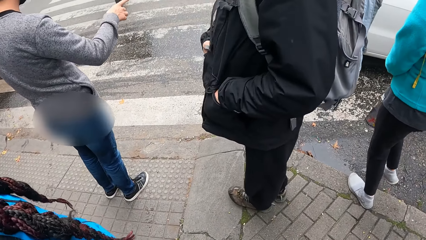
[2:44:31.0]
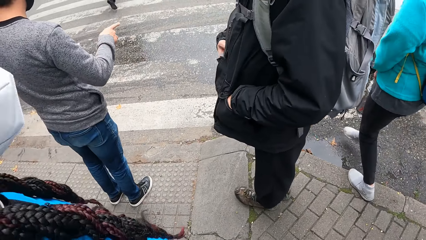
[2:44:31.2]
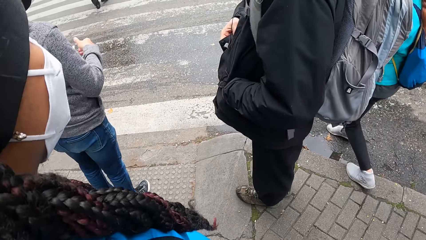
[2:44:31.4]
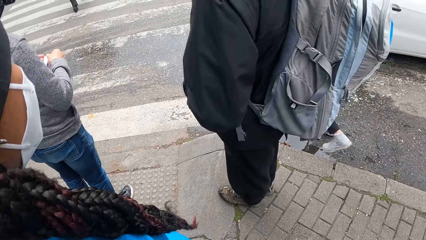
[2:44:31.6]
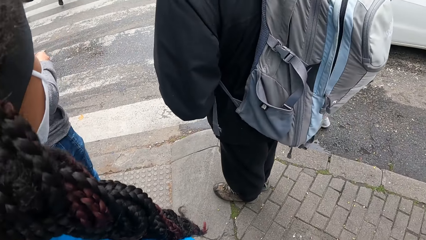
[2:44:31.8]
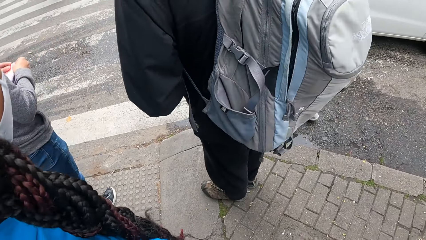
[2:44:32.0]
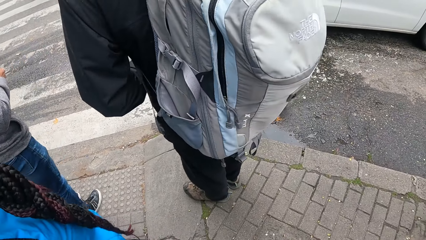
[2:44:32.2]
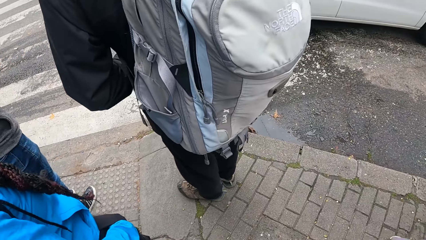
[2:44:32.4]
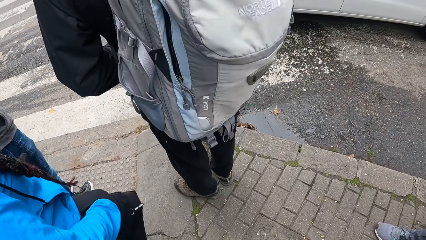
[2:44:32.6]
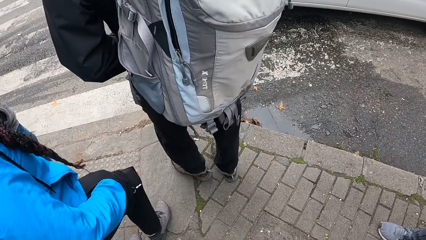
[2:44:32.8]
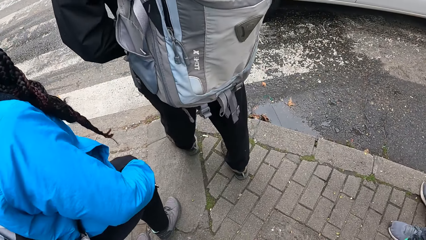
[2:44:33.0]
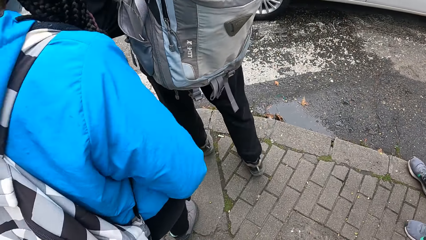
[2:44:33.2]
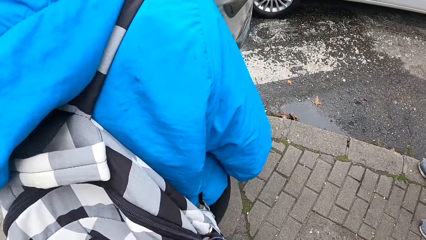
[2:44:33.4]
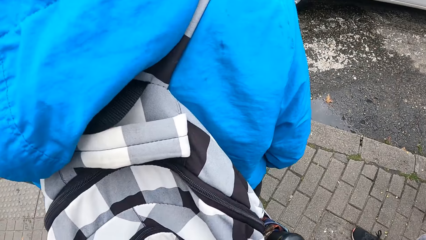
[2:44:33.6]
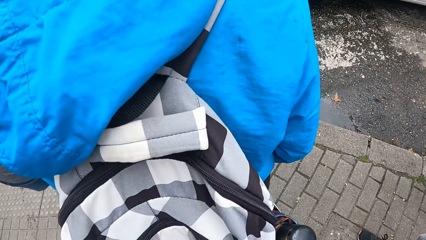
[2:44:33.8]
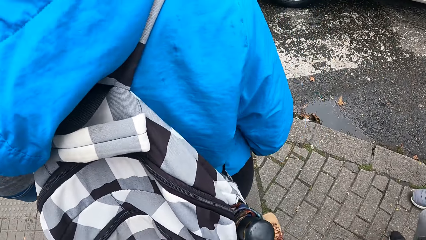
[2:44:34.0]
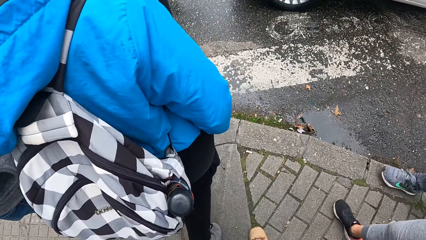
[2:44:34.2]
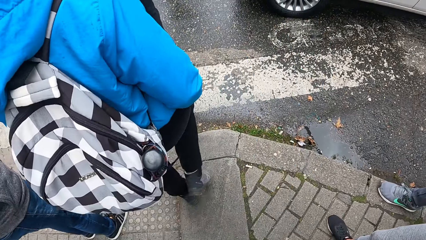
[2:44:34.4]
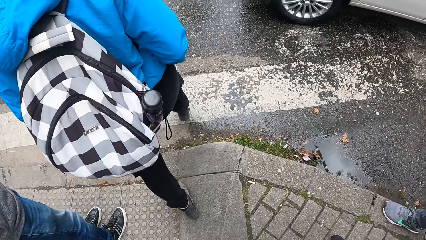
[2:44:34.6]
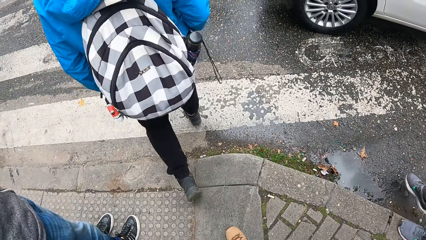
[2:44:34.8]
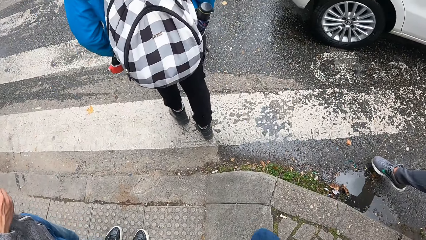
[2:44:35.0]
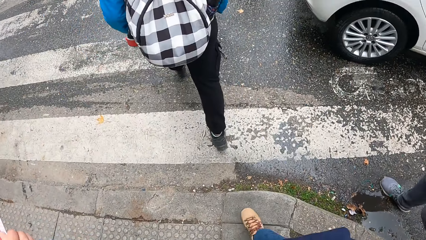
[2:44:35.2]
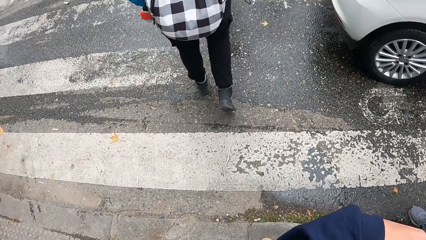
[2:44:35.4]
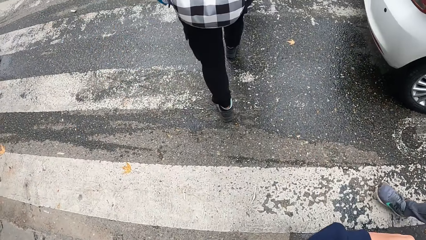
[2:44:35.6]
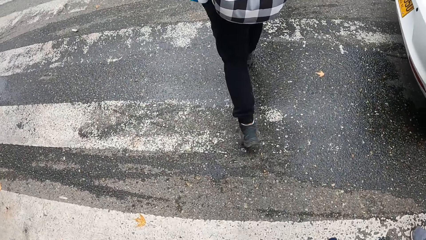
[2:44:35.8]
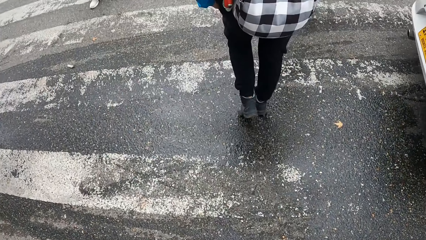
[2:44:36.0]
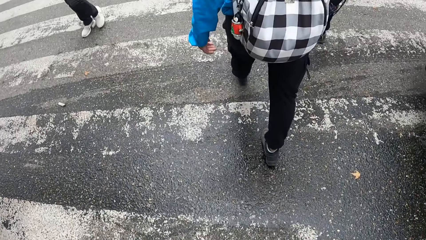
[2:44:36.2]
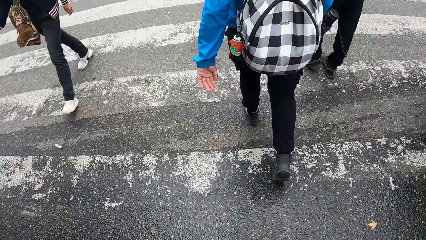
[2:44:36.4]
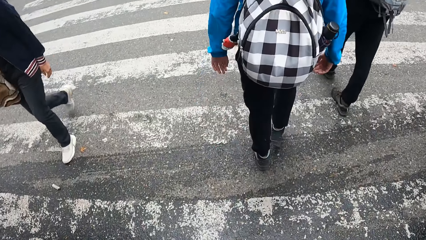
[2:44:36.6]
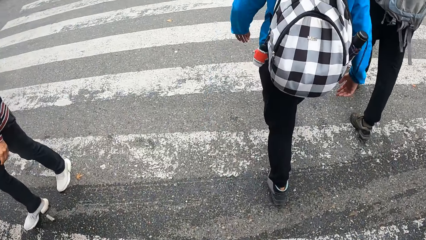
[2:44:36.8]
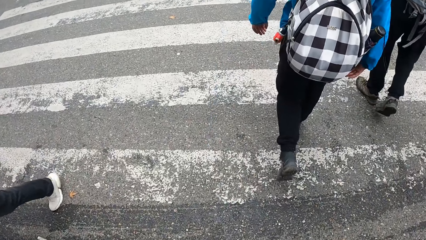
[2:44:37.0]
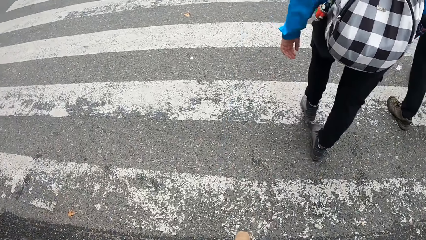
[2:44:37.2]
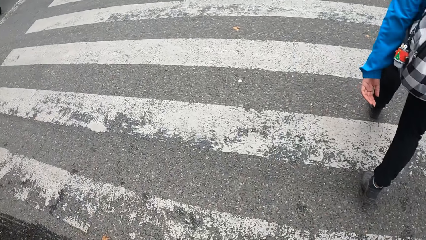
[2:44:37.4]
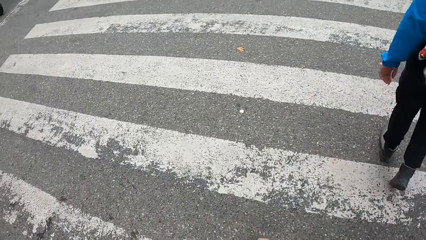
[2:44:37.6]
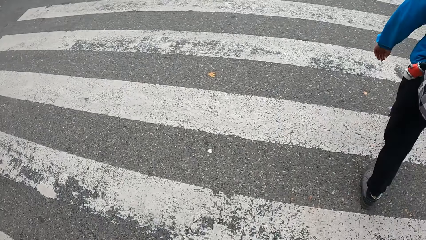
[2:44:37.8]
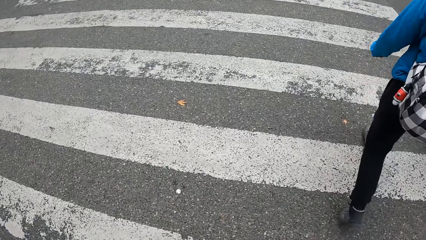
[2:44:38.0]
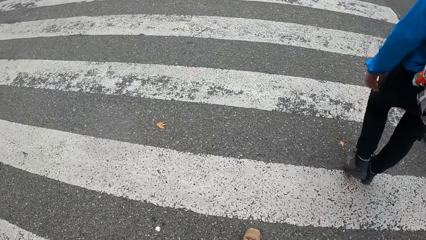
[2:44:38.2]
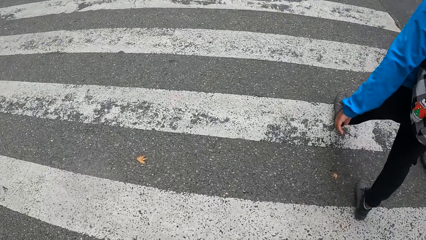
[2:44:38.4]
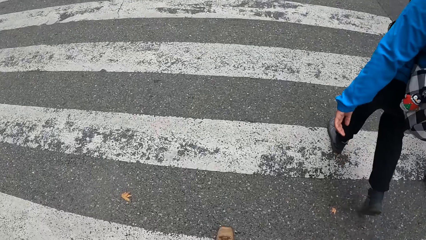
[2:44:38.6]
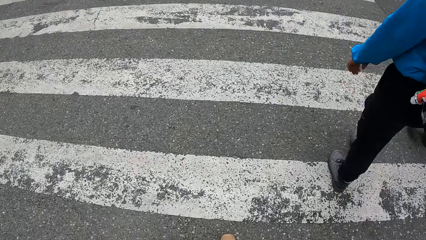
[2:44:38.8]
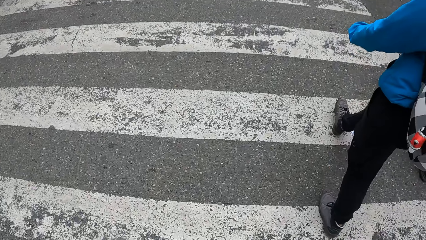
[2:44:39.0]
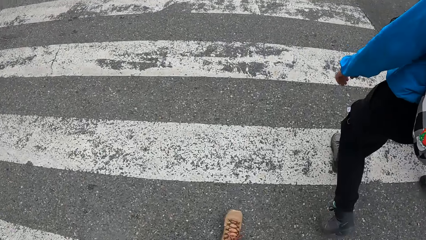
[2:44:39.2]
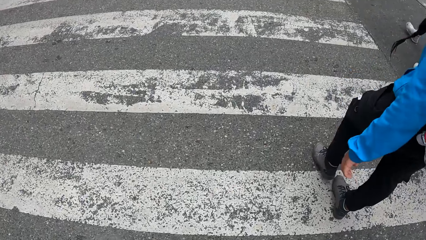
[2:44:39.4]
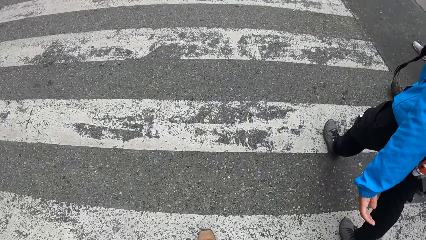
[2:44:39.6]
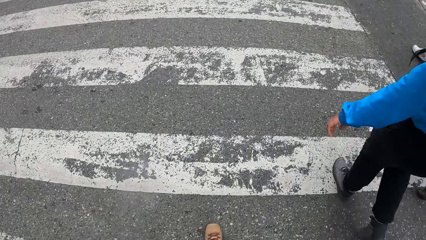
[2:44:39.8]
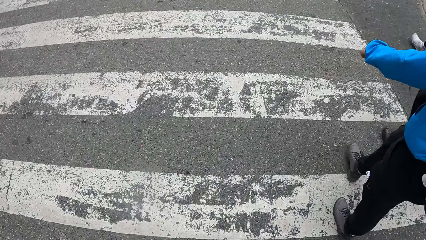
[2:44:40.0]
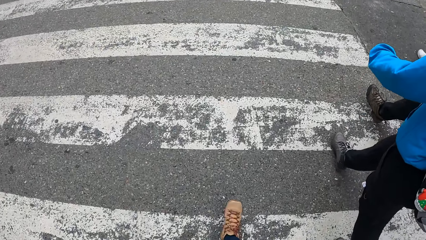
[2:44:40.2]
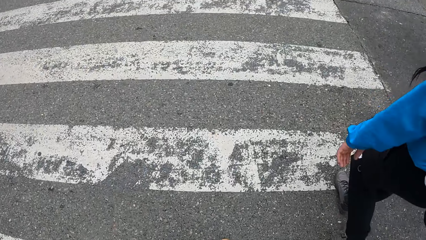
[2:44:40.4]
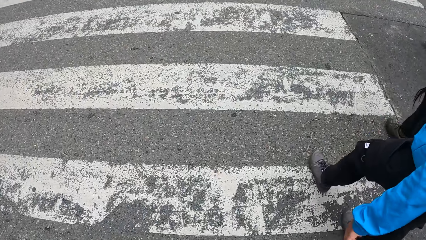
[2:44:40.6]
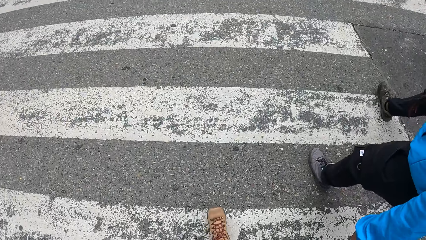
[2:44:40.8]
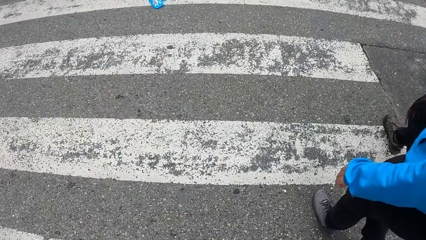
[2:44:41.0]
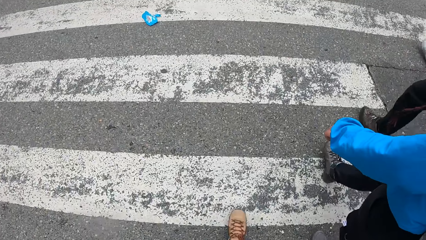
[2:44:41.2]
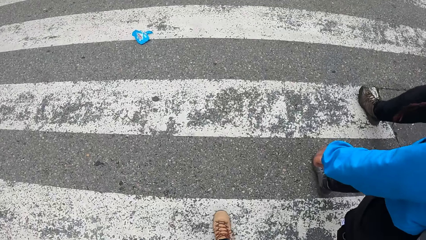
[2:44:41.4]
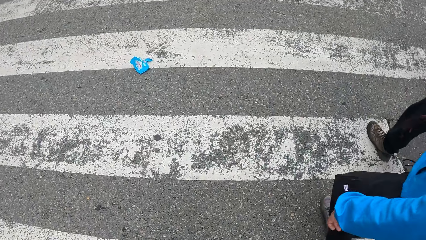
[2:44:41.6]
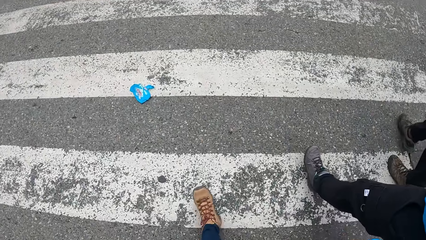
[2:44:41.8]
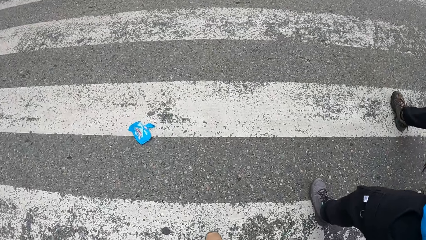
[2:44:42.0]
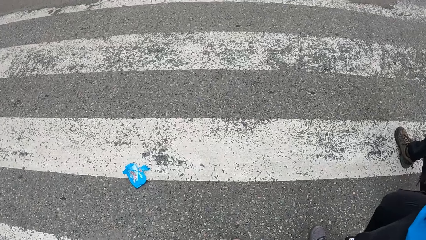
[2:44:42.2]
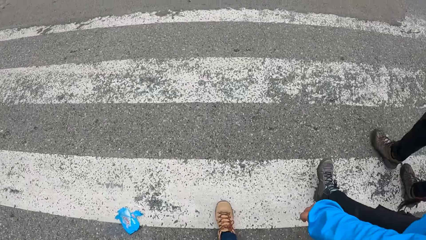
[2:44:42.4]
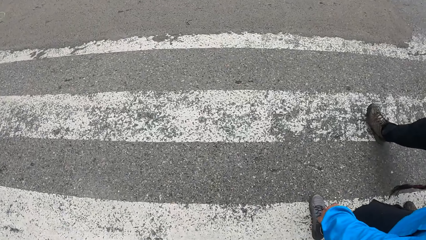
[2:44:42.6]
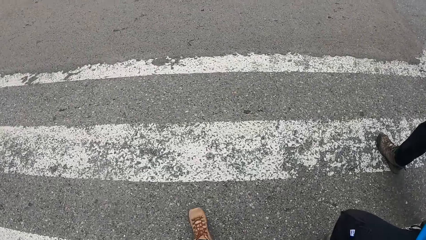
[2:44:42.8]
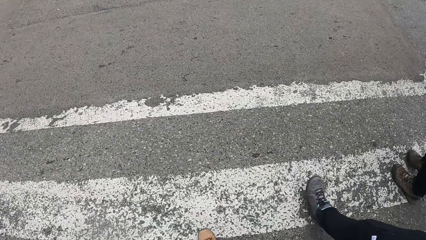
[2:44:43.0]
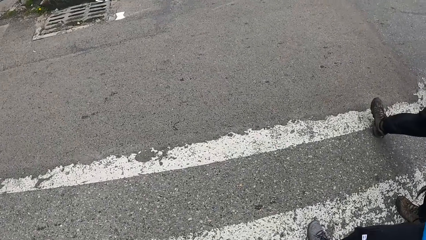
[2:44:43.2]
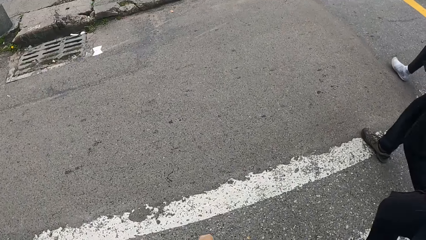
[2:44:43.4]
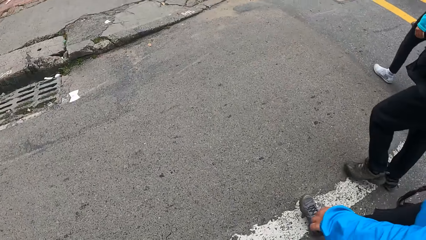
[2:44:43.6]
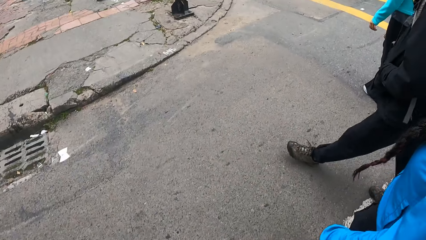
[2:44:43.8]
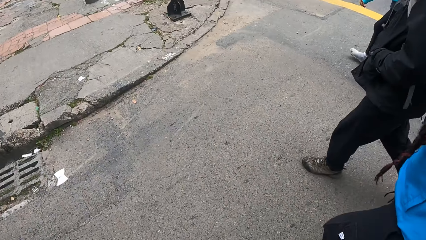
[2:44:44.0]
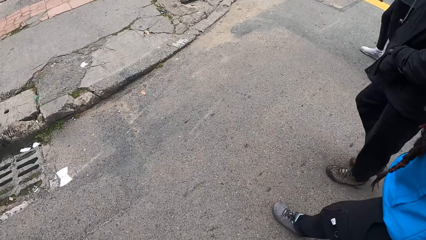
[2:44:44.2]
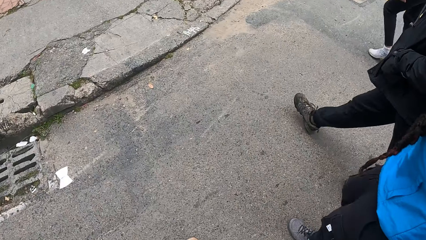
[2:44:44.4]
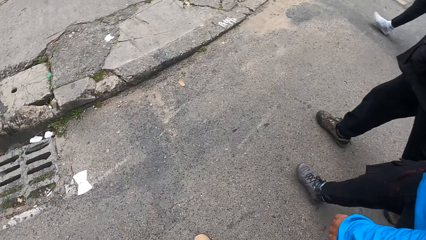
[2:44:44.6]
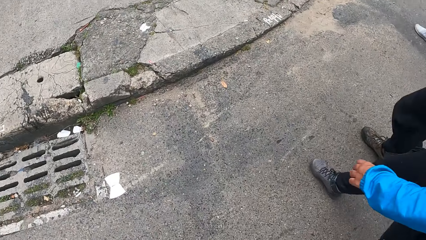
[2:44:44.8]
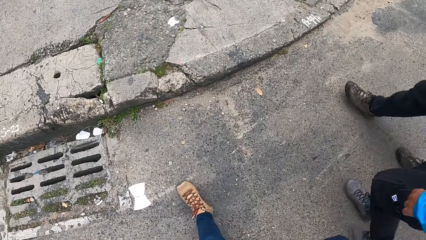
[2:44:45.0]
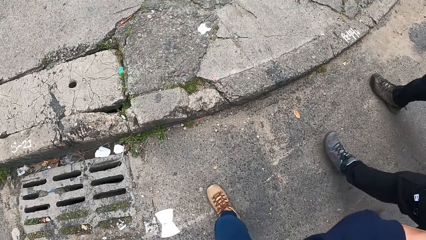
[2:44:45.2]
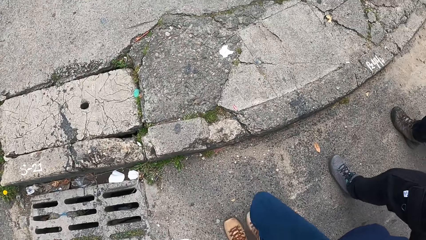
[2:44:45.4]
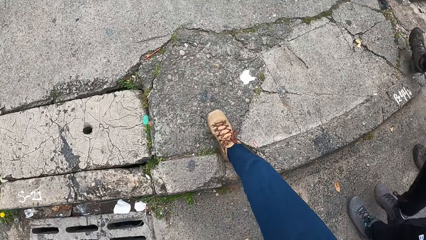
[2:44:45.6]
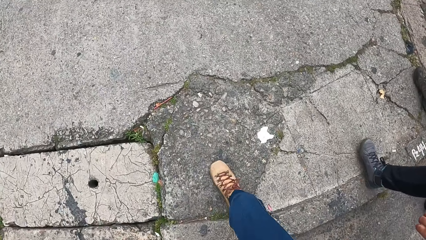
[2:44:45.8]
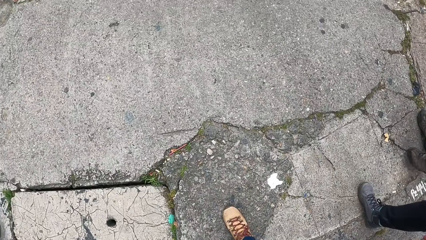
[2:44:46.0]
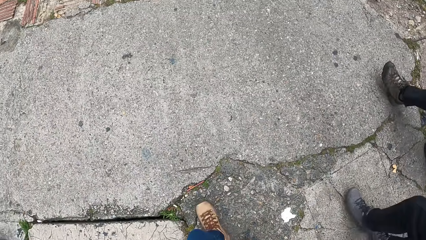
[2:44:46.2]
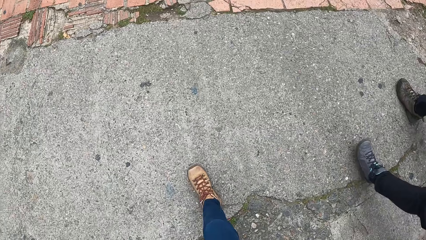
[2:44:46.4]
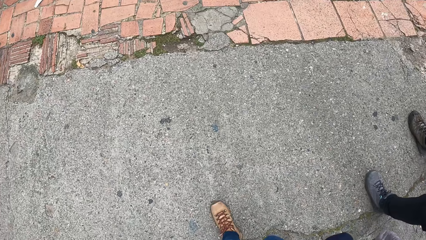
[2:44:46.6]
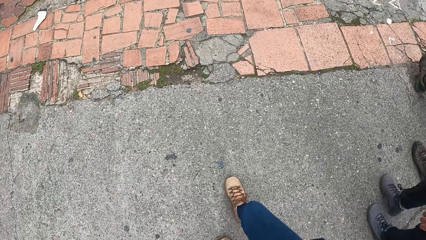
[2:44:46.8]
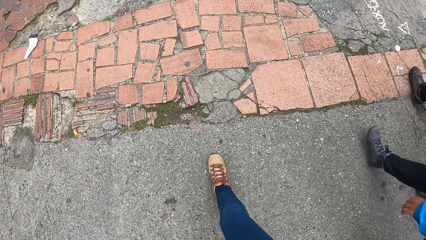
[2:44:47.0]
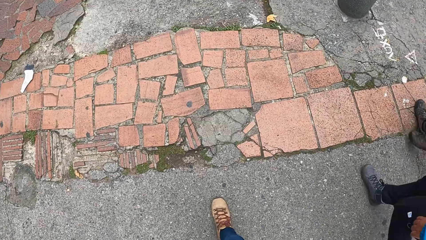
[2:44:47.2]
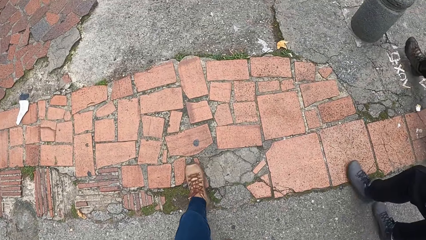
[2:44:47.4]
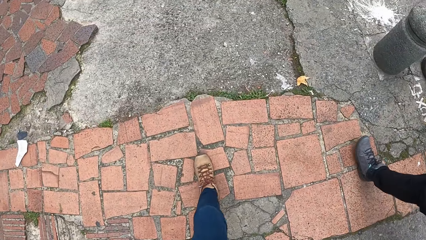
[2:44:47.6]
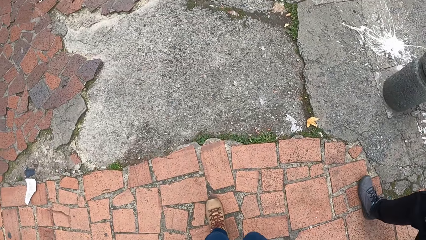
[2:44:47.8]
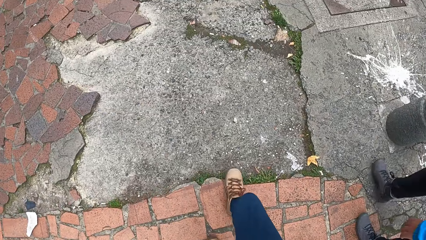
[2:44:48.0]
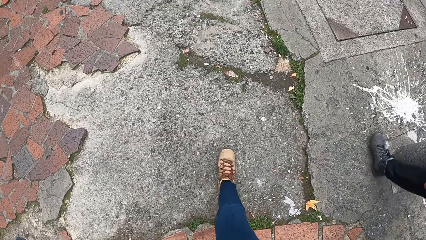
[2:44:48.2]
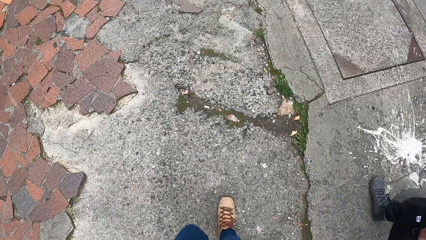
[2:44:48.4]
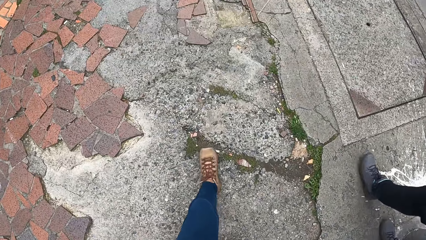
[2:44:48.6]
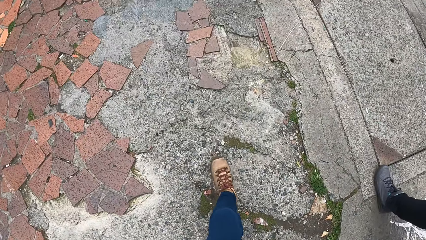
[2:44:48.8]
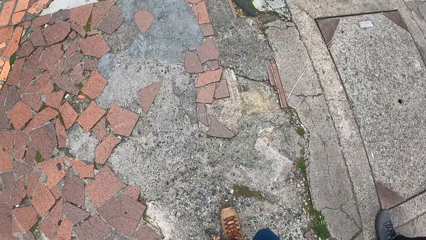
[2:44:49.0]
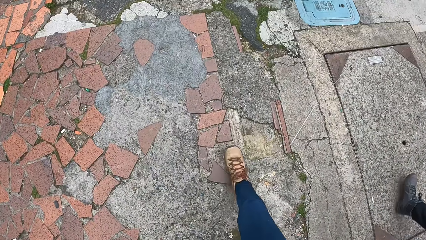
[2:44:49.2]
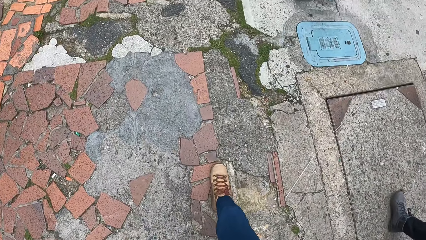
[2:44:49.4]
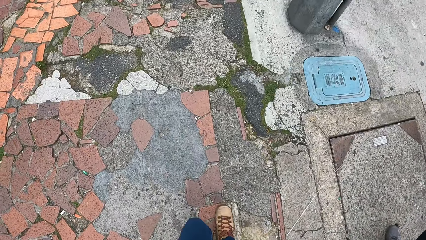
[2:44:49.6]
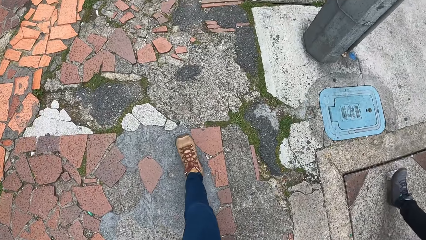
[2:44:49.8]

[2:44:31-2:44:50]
The camera wearer crosses a road with the woman, another woman, a third woman, the man and another man. They walk on the sidewalk.
